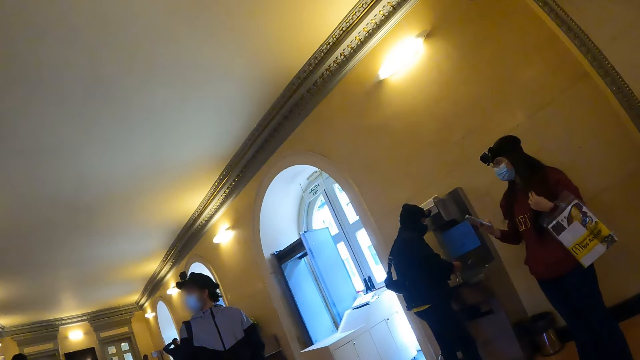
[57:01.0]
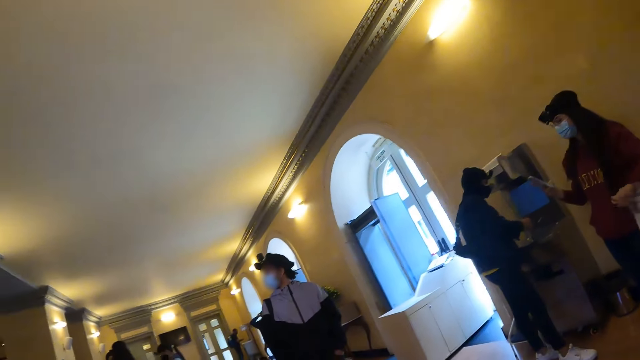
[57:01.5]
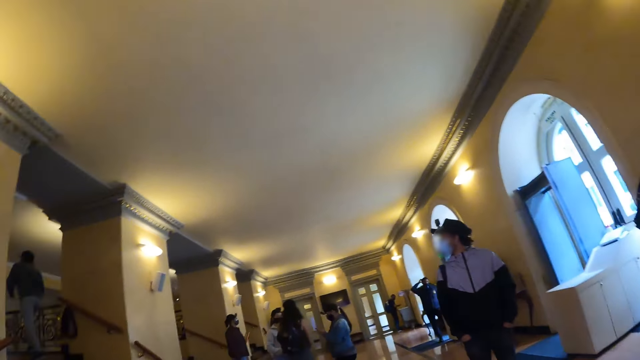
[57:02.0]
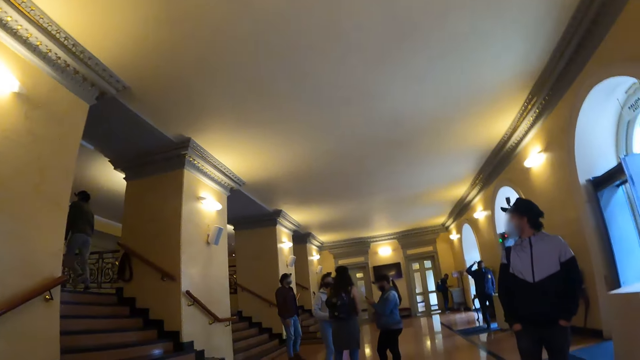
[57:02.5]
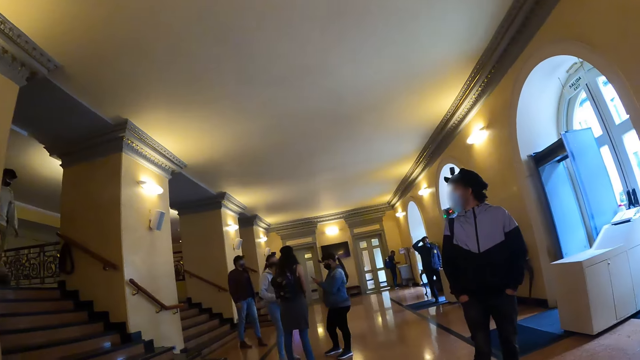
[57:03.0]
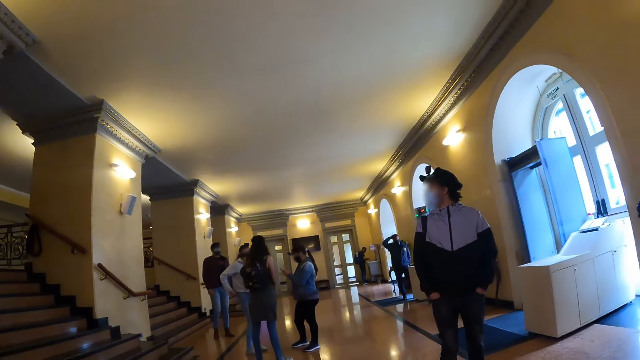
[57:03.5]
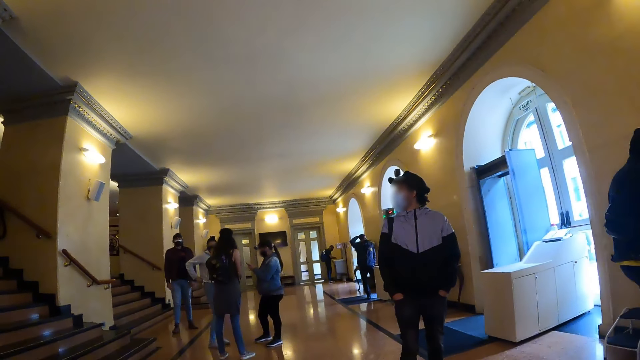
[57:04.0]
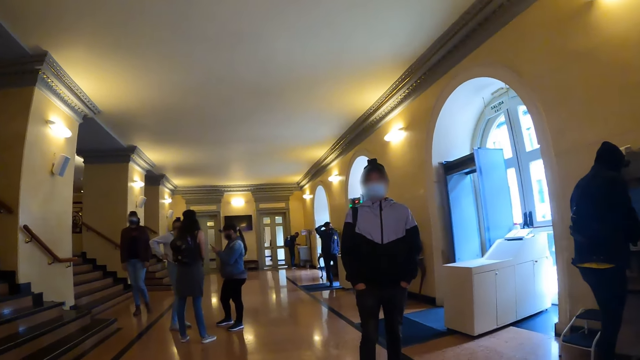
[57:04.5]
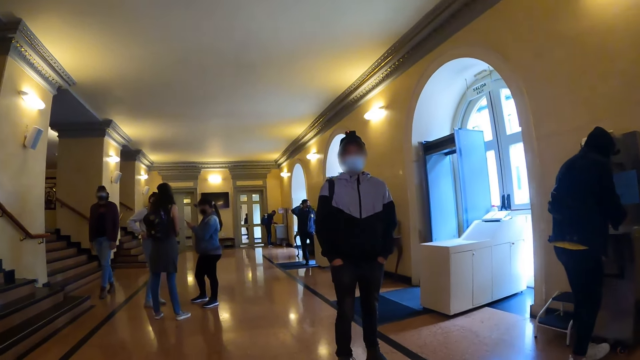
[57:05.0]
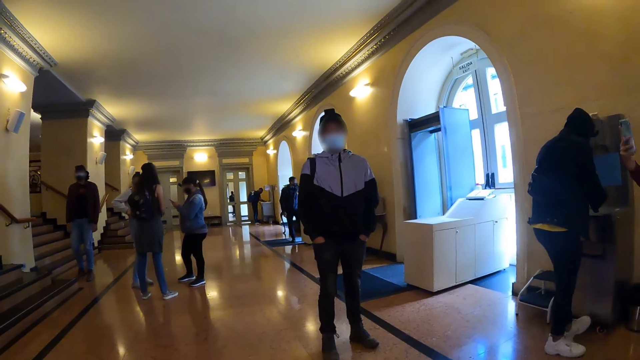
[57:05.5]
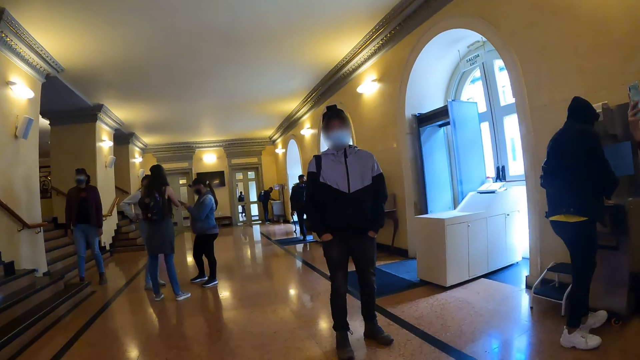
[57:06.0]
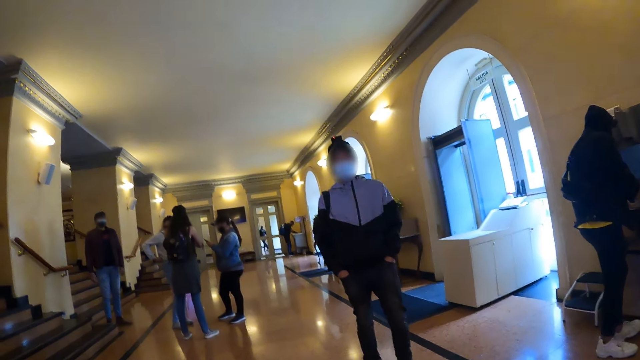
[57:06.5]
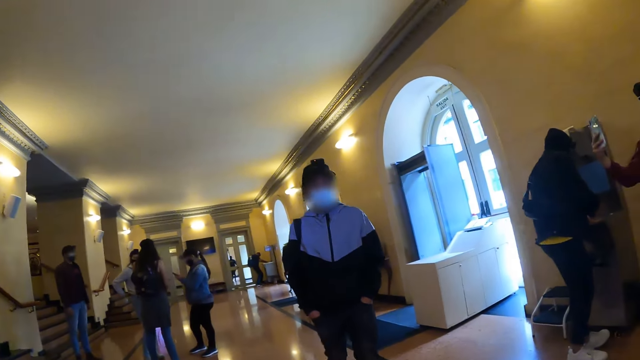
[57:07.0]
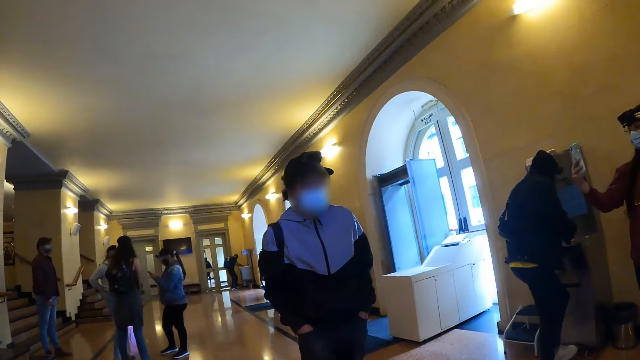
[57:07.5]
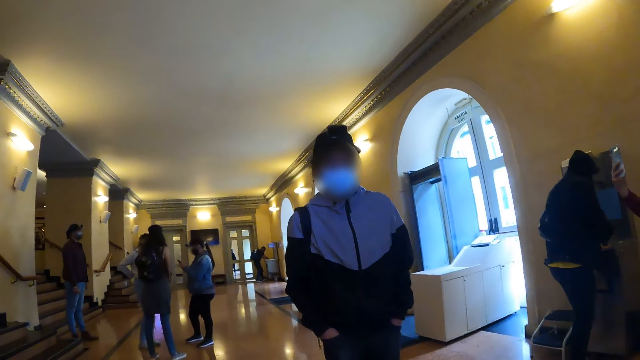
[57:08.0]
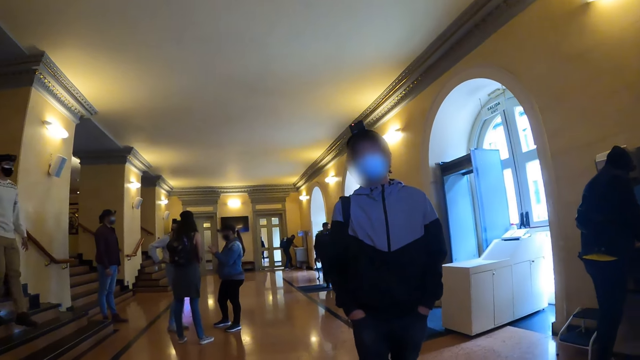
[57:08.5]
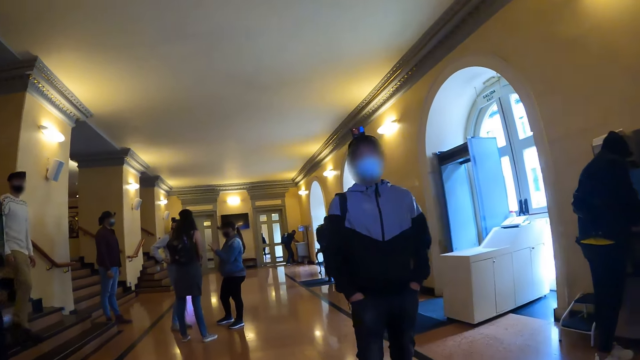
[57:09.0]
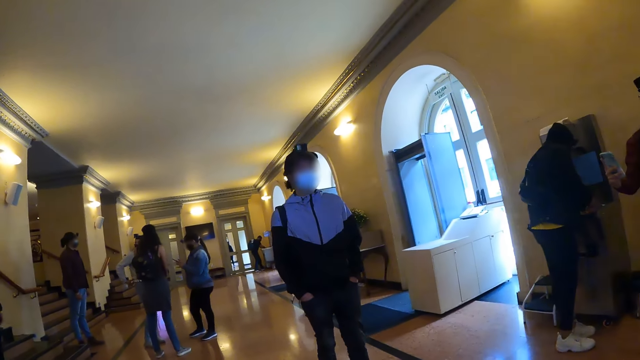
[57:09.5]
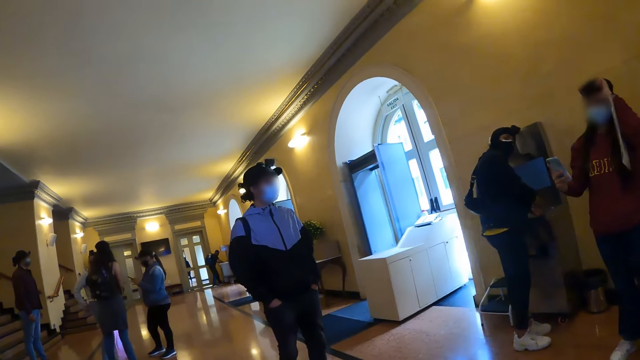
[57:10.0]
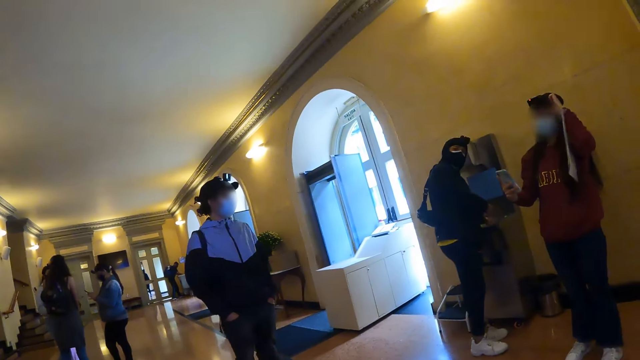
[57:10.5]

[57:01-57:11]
A person pulls her hair and uses her phone. The camera wearer looks at another person.

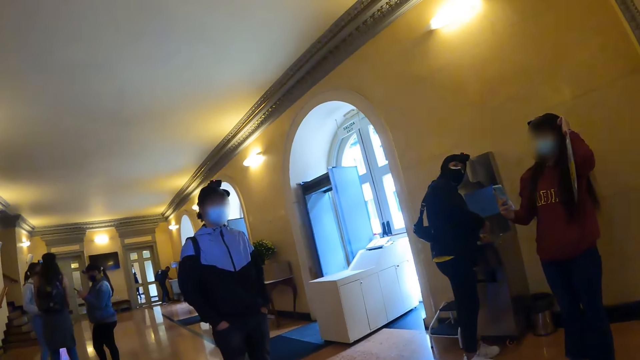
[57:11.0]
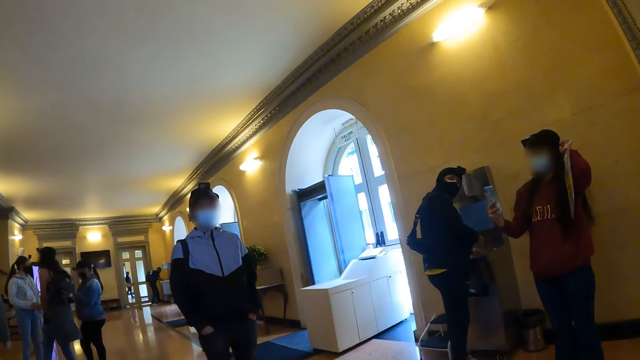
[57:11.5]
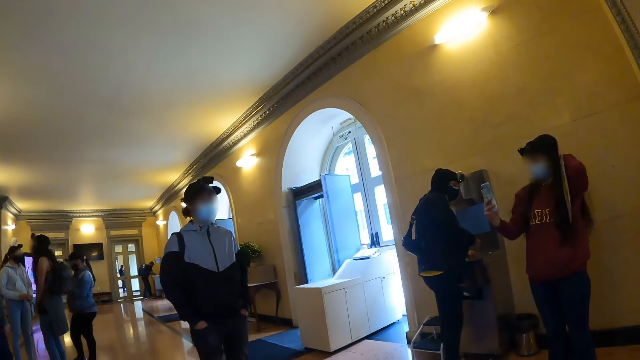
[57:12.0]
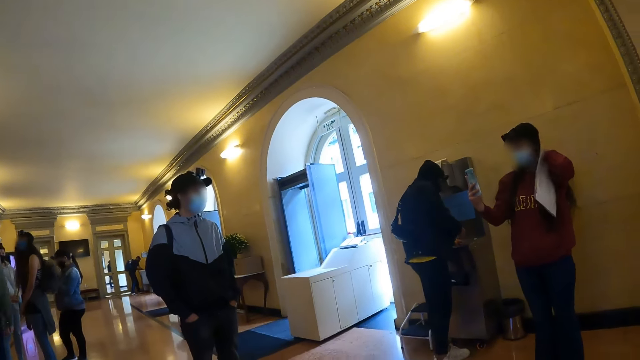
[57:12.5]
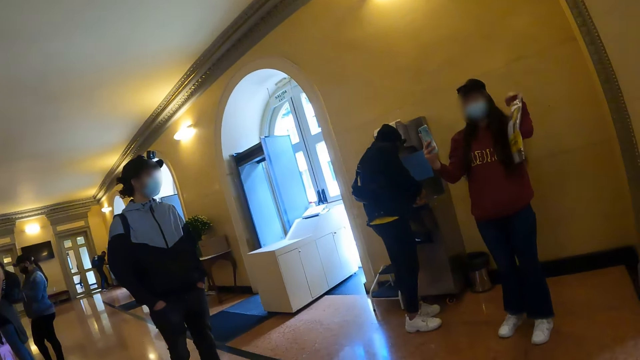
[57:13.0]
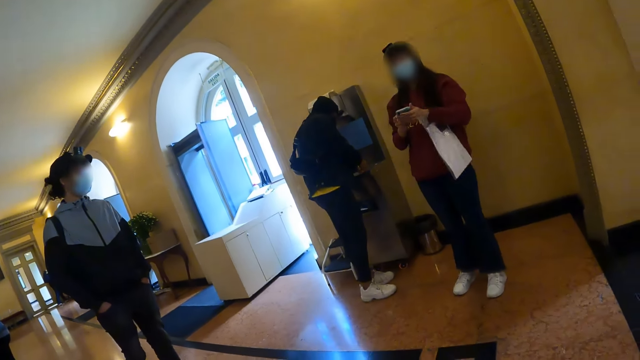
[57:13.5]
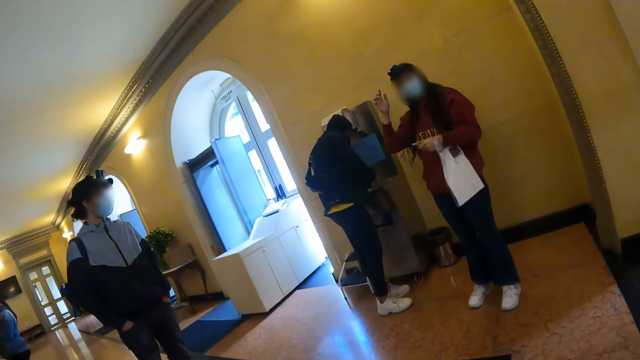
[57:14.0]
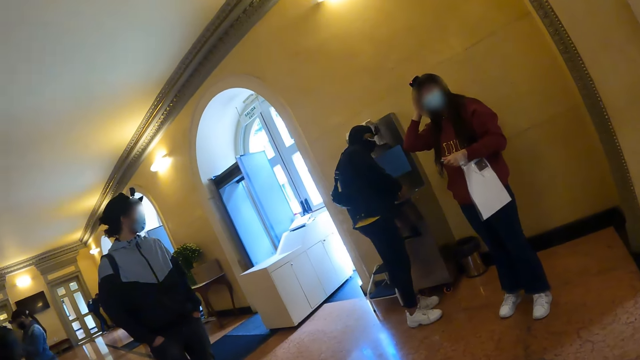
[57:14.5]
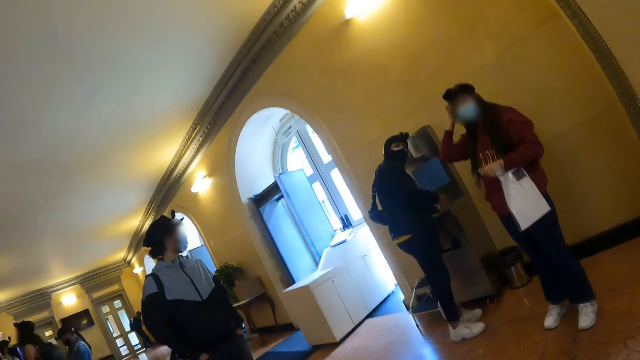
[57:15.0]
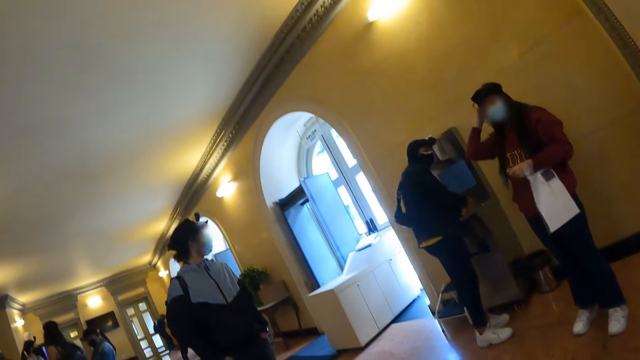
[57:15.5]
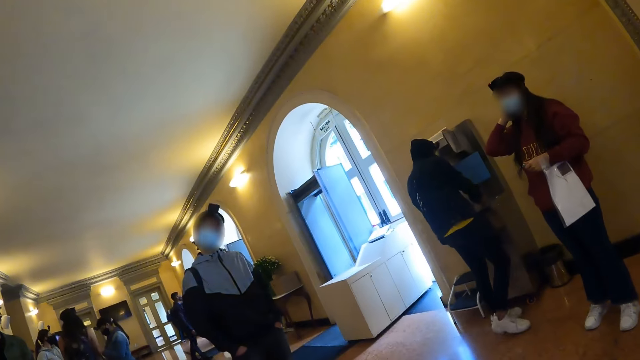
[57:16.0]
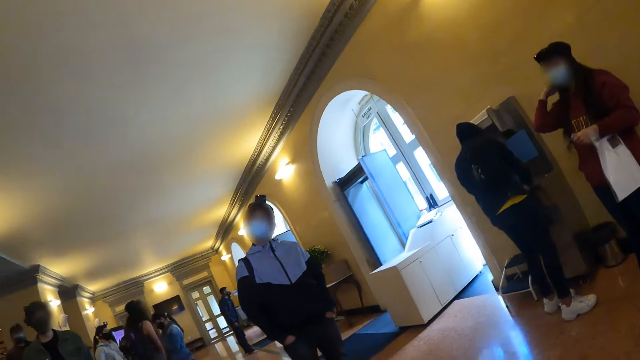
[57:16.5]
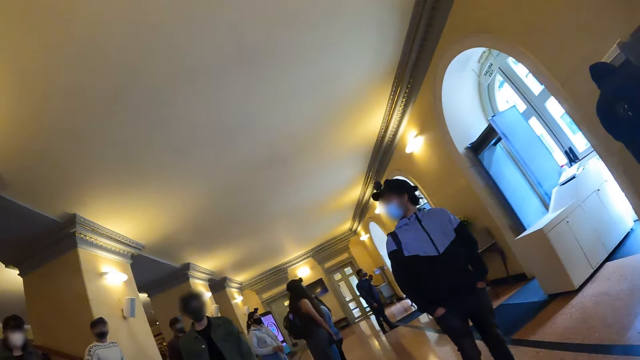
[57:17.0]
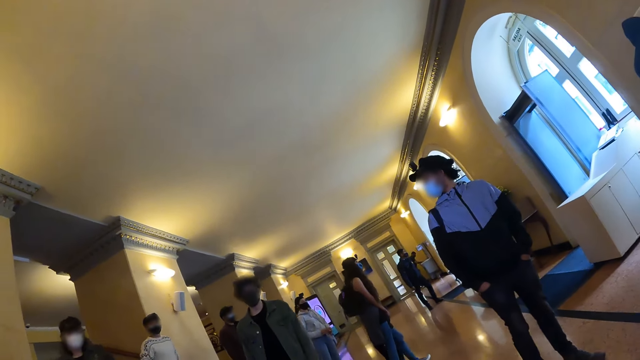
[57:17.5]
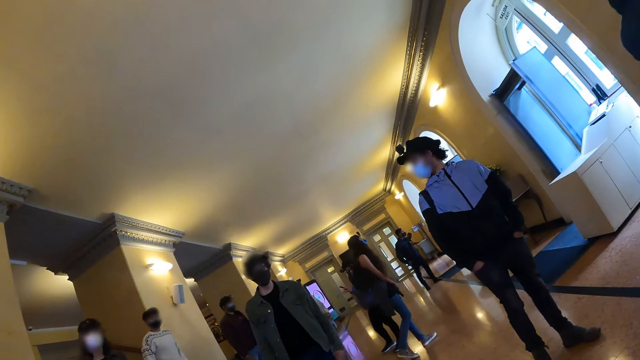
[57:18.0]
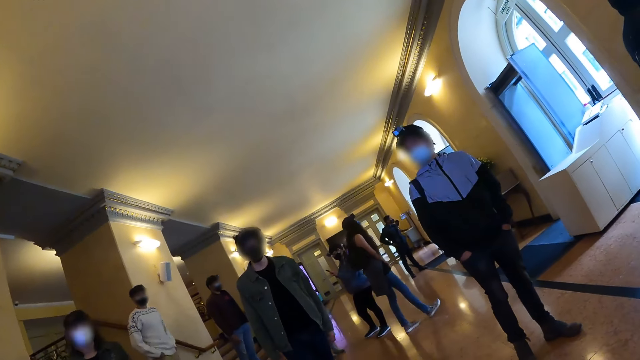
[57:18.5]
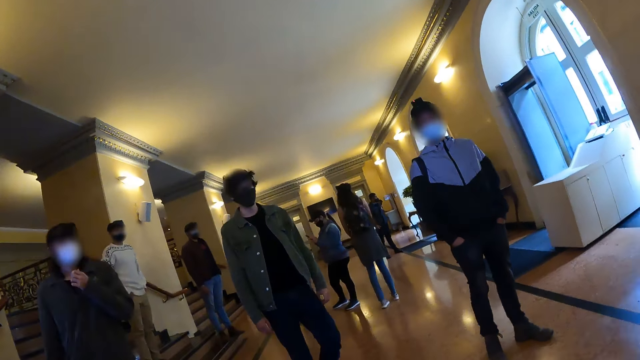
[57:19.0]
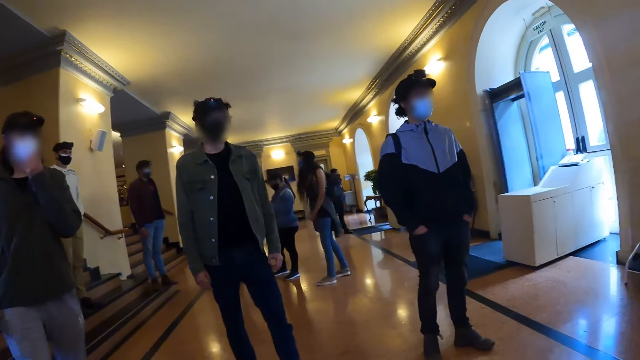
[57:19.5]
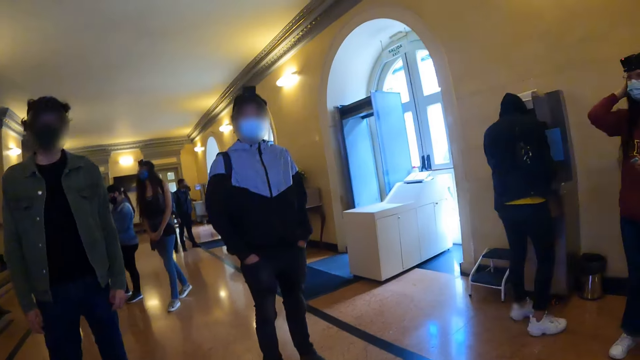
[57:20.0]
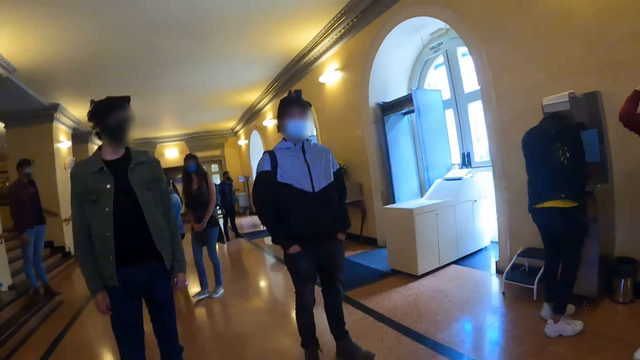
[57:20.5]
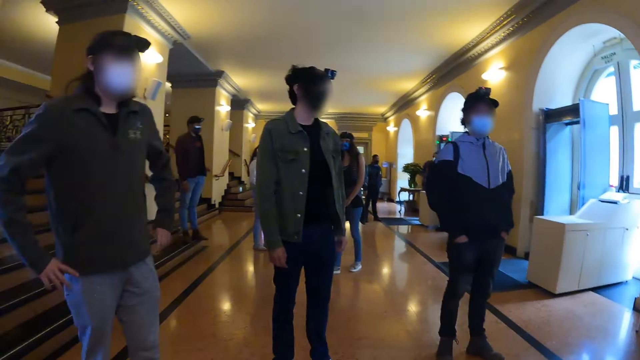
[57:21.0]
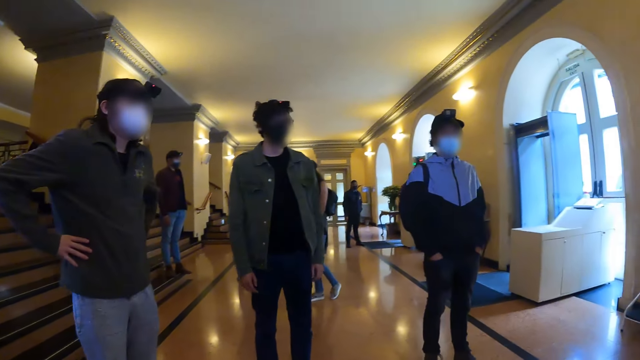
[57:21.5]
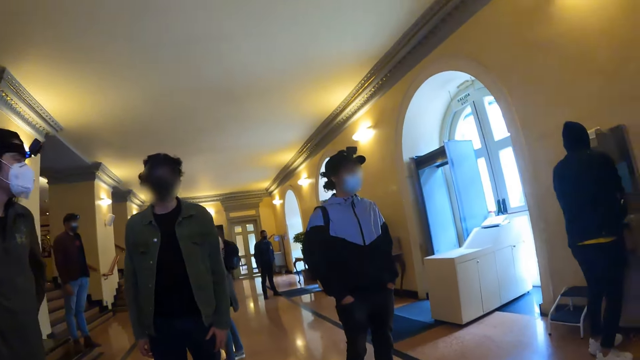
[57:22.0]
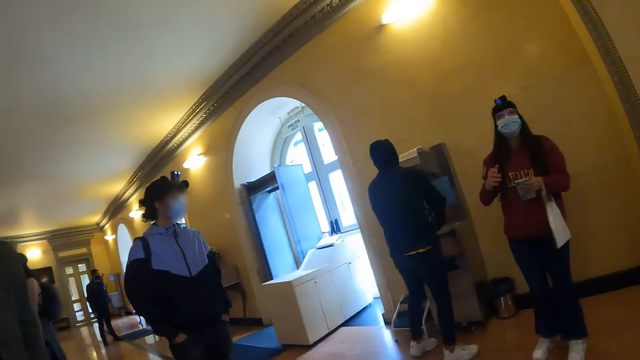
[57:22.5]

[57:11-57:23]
A person adjusts her camera, pulls her hair and shifts the phone to her left hand. The camera wearer looks around.
